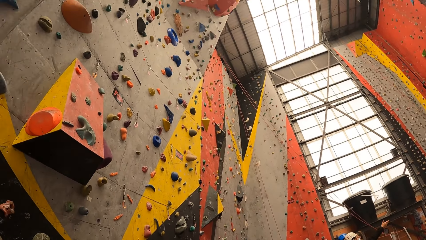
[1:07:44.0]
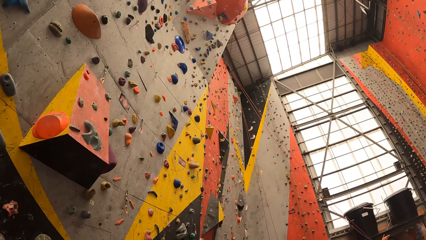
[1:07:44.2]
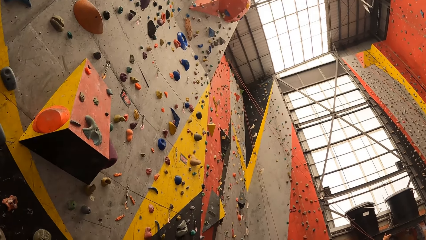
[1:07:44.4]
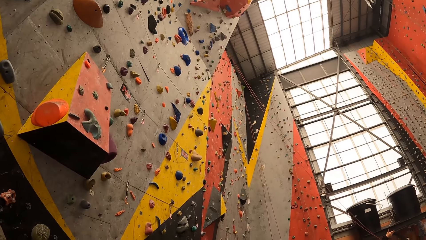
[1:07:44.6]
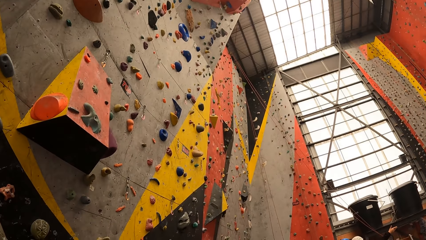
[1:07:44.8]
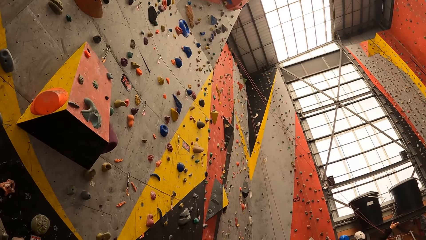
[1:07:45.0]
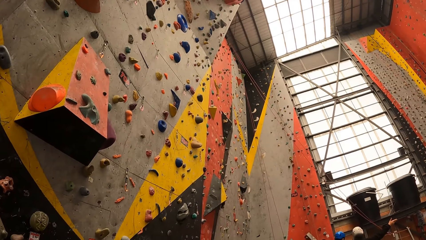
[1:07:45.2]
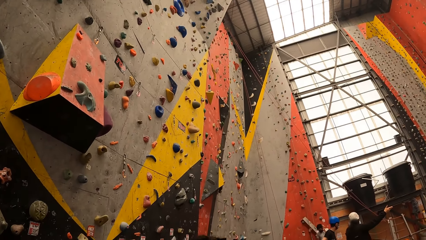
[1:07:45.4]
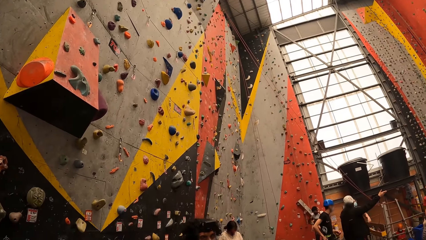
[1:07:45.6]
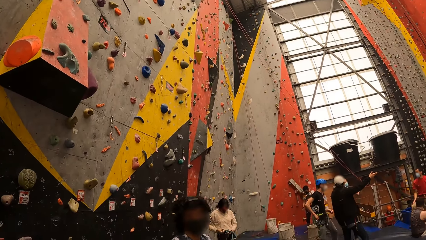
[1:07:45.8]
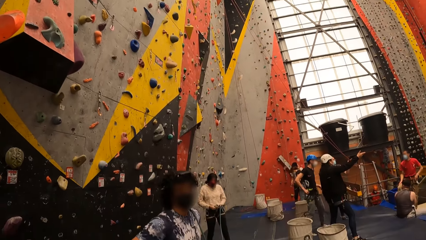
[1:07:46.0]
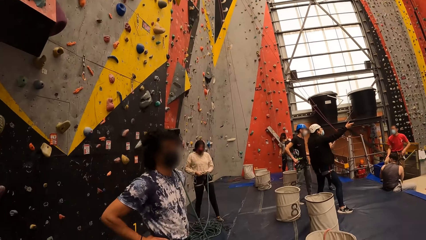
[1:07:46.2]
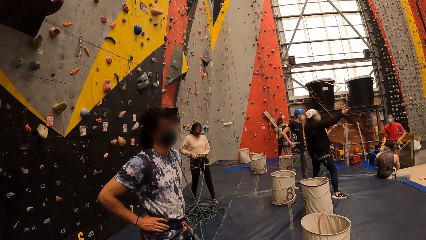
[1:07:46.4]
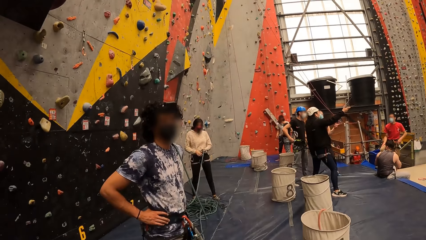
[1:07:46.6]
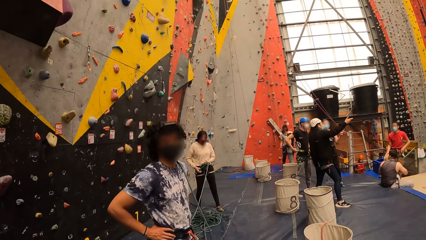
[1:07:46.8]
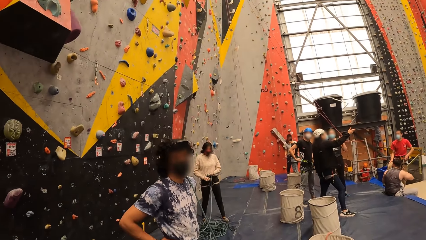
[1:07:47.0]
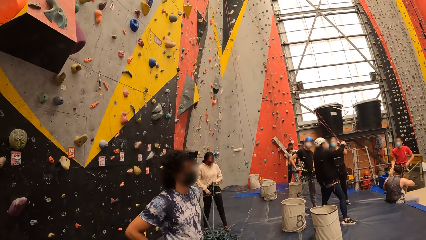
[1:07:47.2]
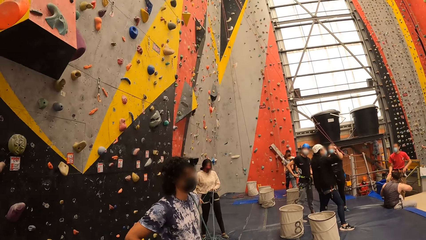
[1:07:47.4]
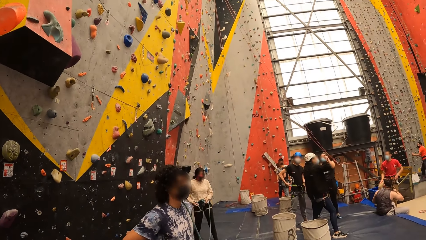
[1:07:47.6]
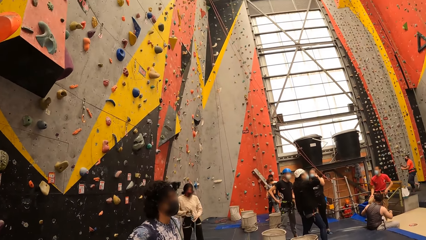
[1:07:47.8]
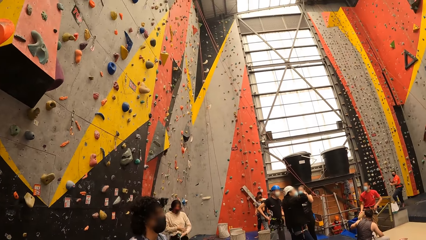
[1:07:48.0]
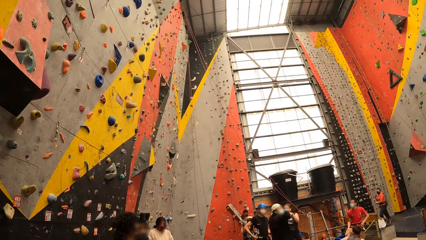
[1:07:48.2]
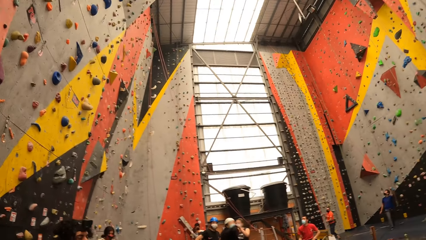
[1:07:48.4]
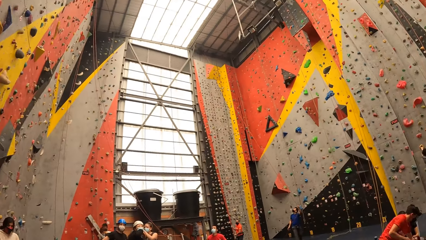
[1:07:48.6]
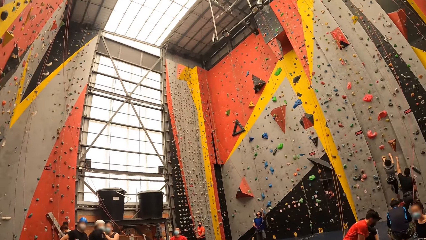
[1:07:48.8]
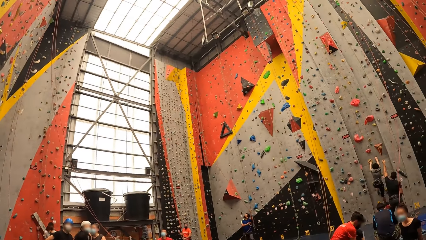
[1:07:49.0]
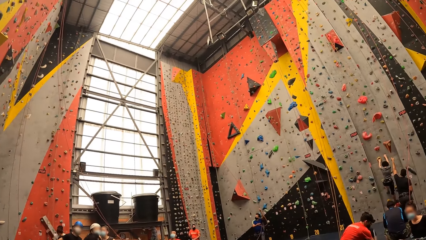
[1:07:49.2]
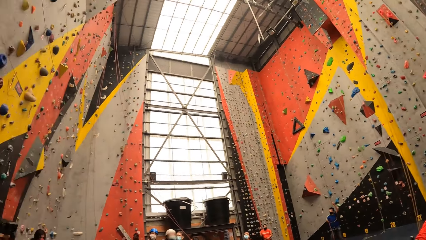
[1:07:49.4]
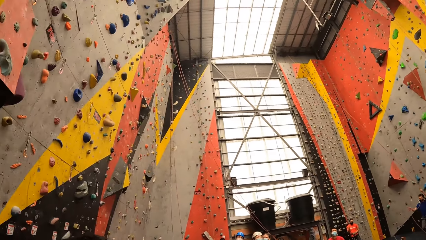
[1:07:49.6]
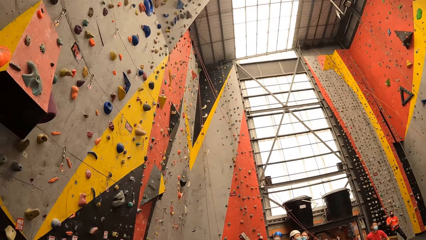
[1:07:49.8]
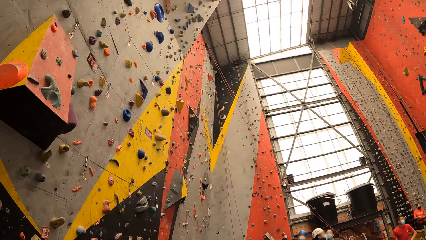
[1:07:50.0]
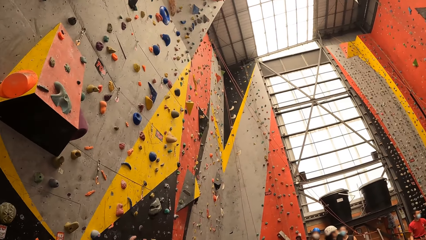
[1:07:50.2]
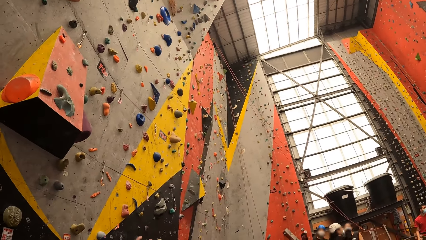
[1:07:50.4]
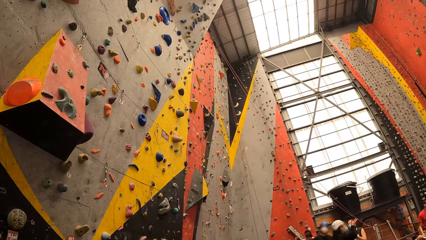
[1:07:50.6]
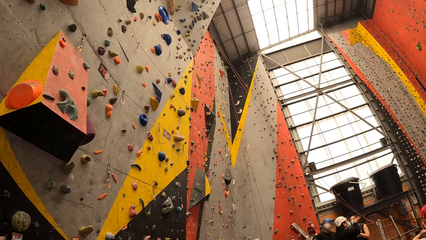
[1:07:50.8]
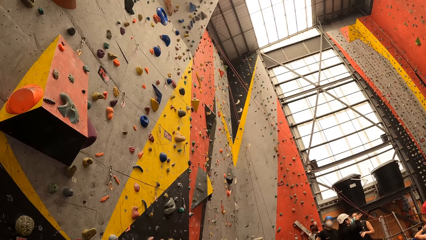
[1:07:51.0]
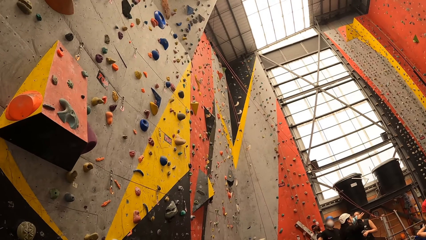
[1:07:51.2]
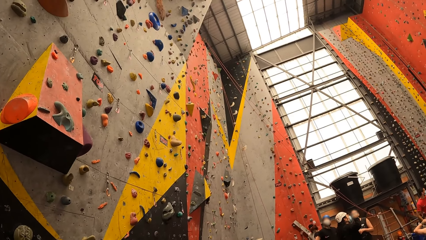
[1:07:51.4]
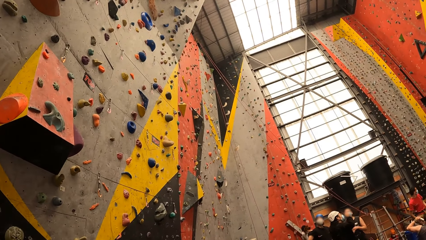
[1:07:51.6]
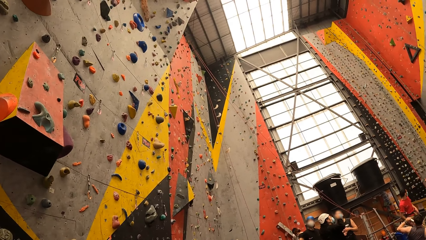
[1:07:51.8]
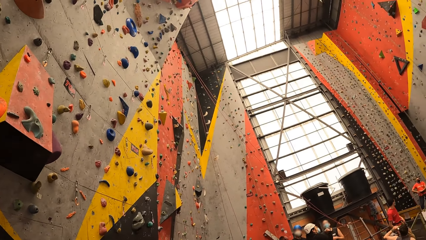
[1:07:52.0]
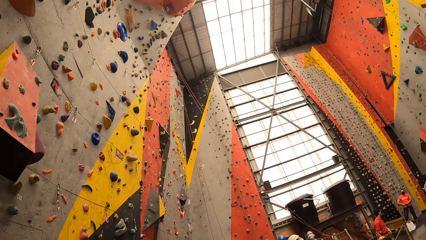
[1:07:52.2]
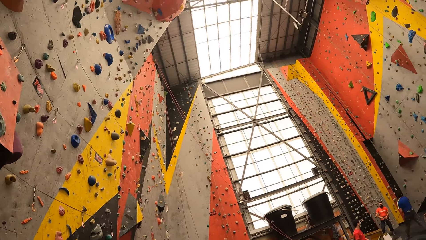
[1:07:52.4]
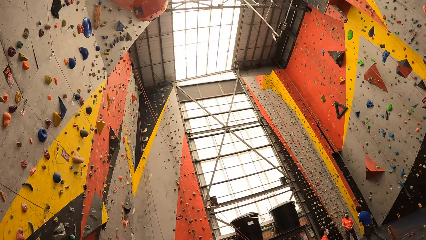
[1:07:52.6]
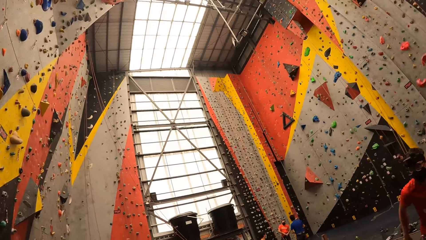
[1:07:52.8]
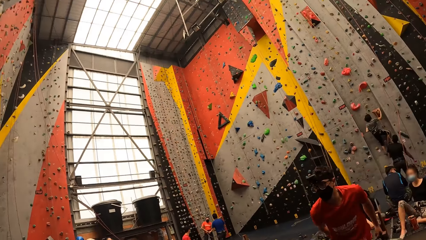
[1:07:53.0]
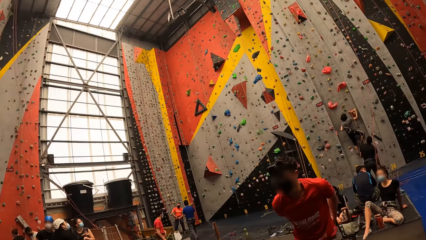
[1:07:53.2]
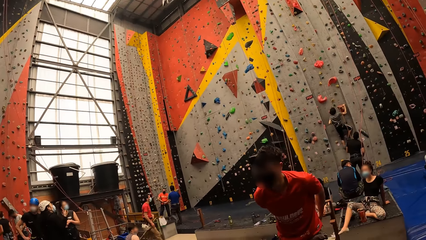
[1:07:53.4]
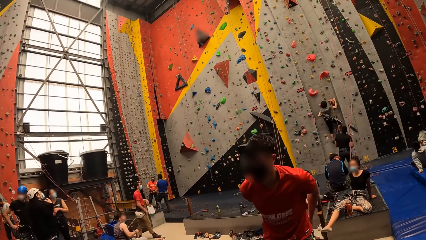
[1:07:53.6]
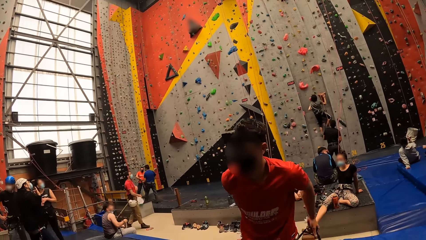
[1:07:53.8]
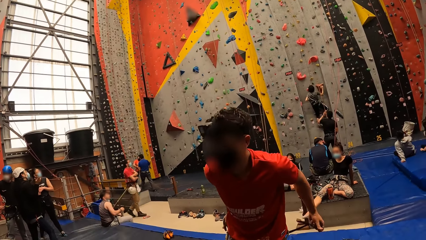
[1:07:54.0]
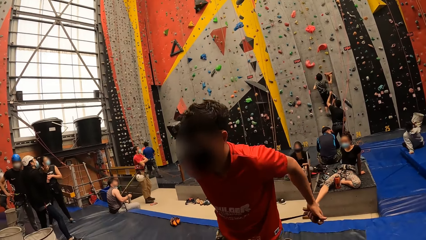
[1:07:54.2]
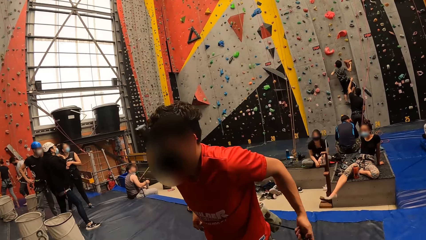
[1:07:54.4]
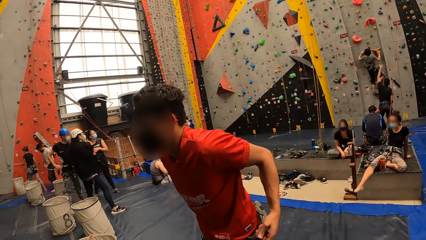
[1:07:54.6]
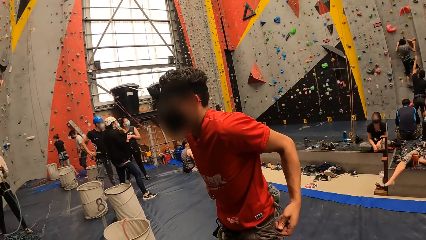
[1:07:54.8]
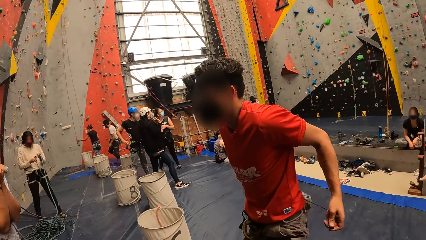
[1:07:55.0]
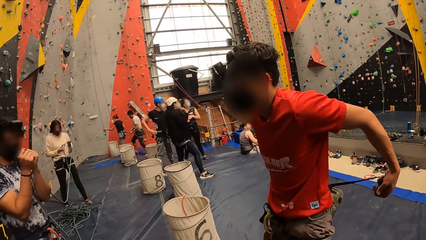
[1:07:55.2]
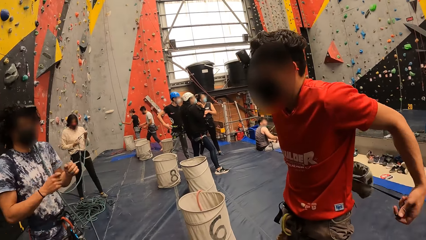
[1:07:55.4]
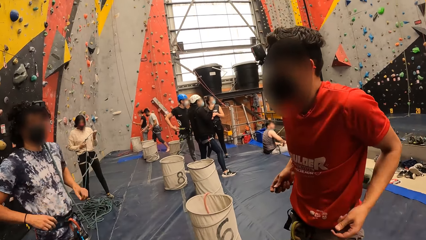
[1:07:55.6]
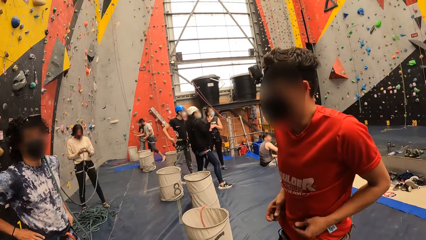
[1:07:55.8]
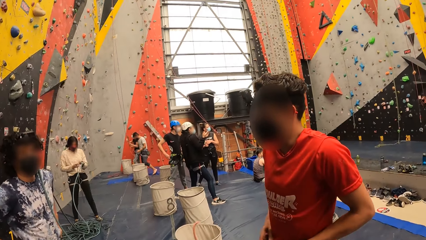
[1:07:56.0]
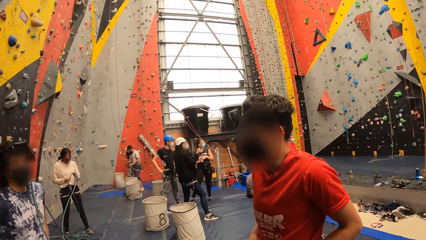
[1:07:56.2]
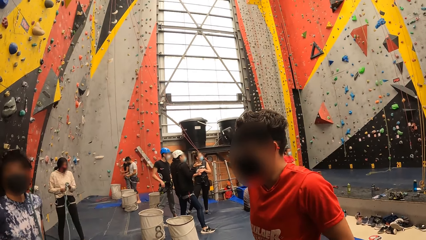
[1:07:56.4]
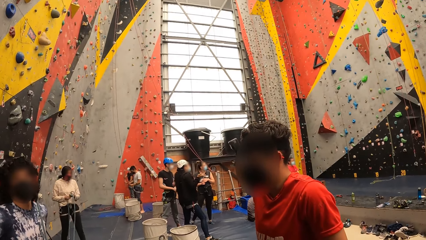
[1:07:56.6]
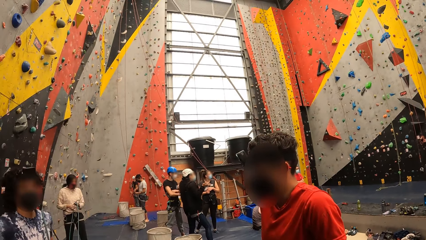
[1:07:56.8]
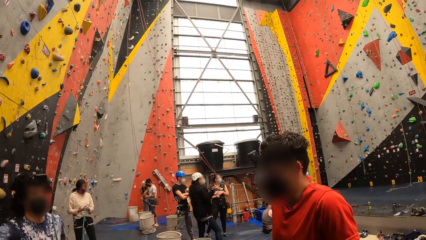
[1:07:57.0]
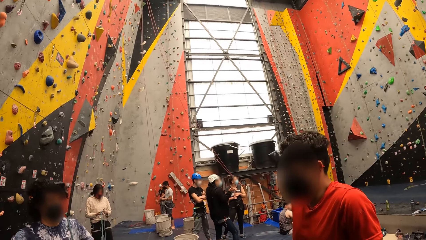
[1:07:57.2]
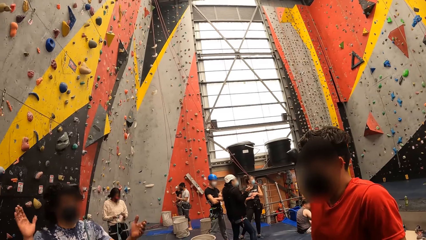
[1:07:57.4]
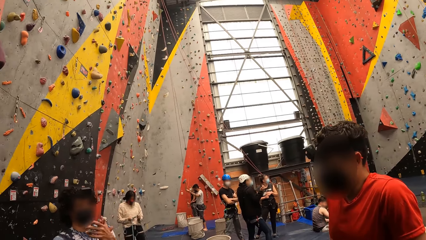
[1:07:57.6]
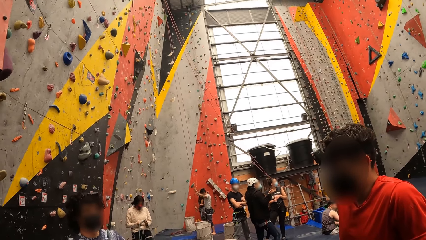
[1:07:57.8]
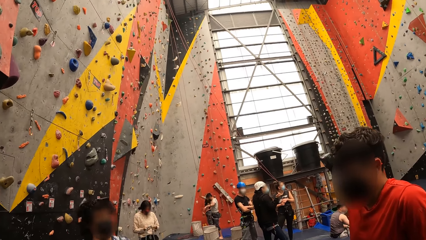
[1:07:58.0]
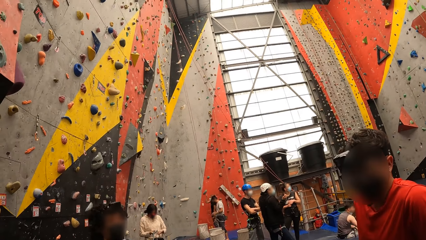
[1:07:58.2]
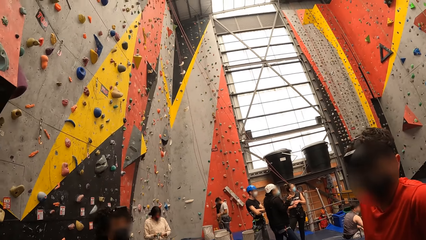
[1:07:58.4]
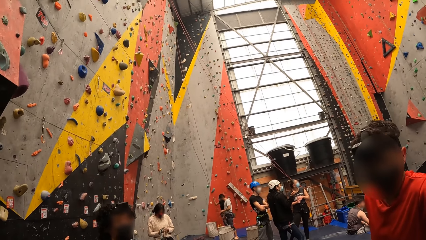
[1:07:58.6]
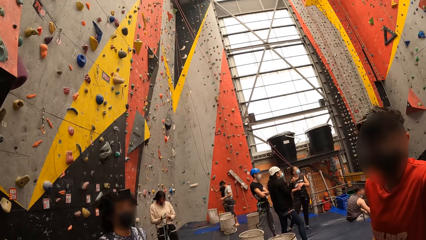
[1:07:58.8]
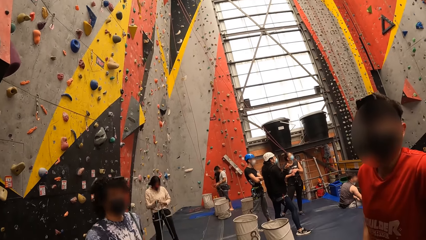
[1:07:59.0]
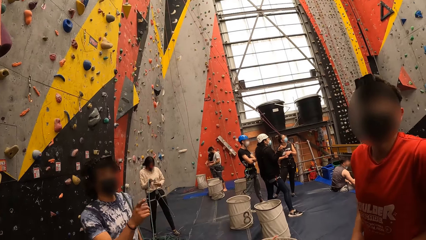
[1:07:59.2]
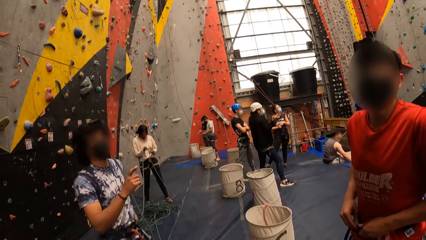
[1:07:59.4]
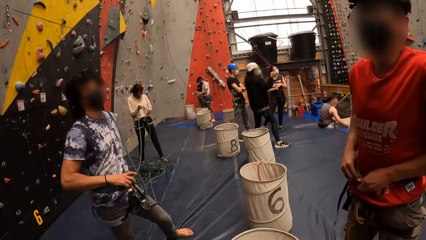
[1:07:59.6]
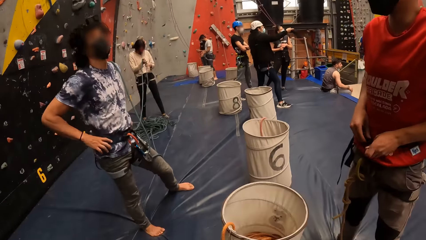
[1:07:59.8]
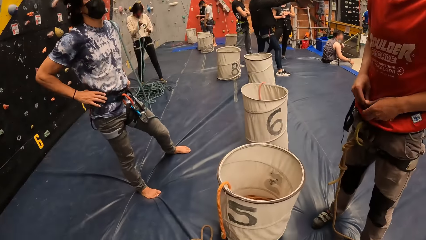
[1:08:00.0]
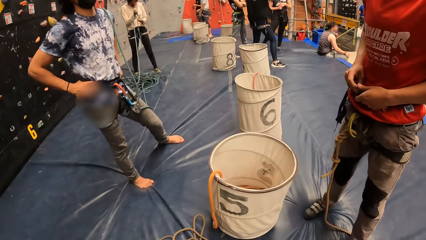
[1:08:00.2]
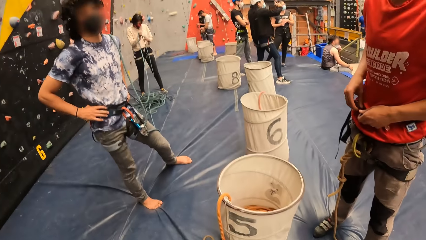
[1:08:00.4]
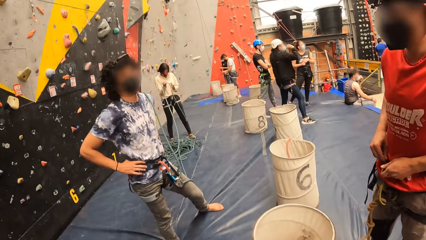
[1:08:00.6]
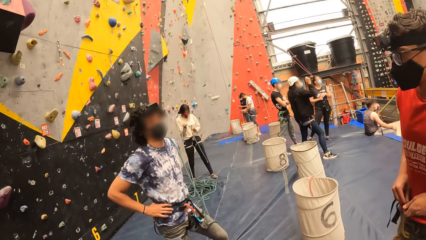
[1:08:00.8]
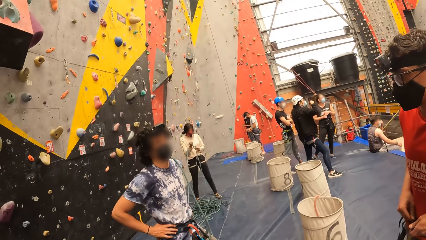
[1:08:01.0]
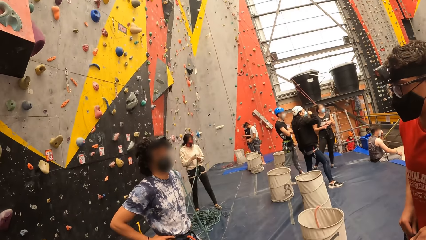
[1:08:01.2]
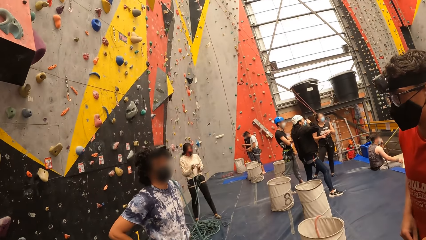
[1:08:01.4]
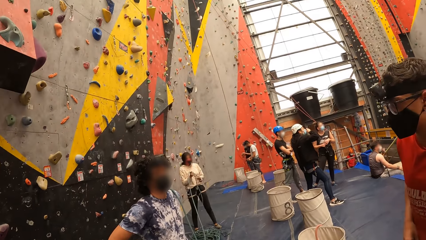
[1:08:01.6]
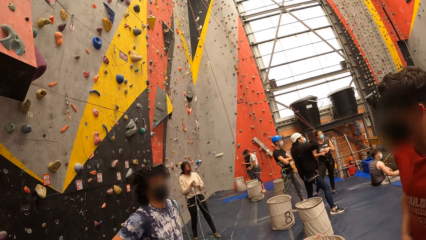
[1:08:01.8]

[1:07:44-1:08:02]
The camera wearer looks around the climbing wall game. They interact with a man. They look around. They look at another man. The other man ties the bag on his waist. The camera wearer interacts with the other man.
